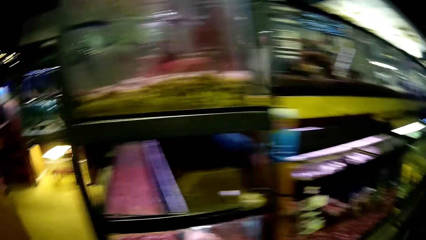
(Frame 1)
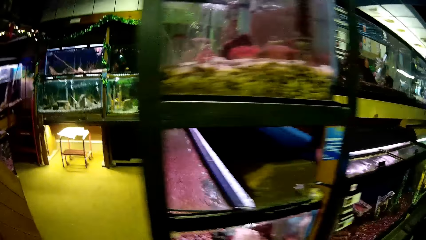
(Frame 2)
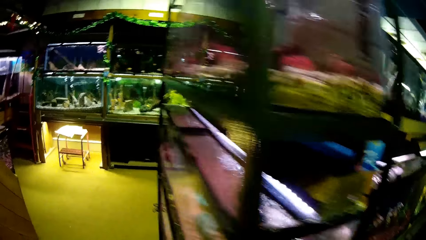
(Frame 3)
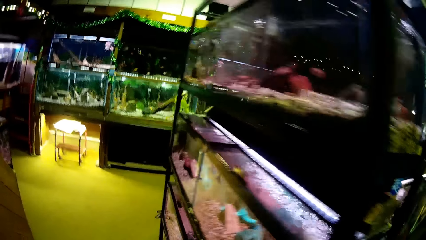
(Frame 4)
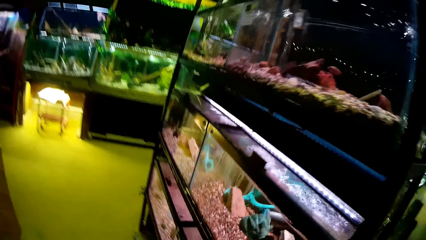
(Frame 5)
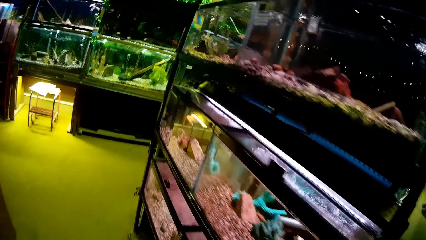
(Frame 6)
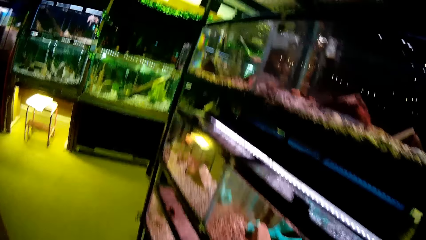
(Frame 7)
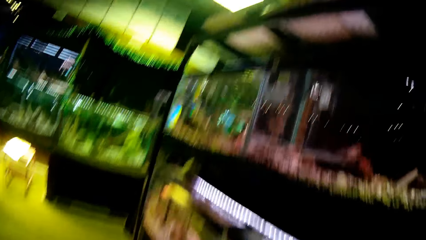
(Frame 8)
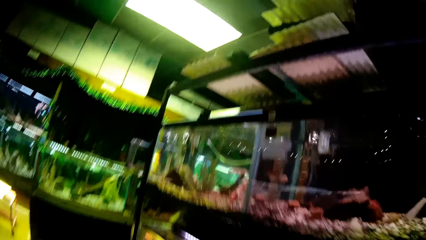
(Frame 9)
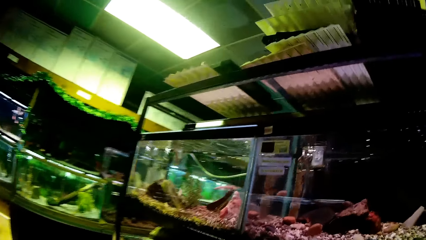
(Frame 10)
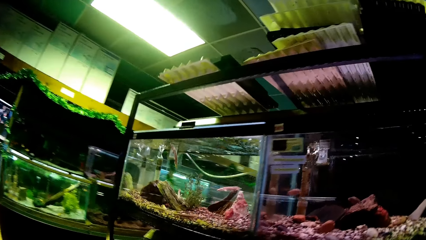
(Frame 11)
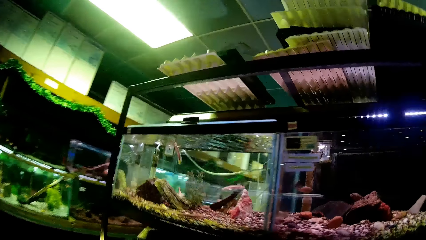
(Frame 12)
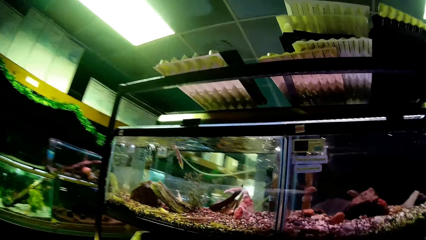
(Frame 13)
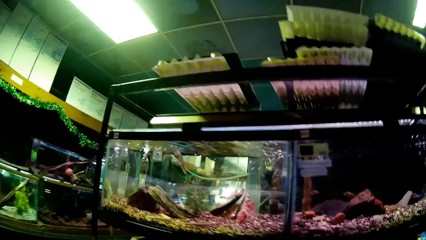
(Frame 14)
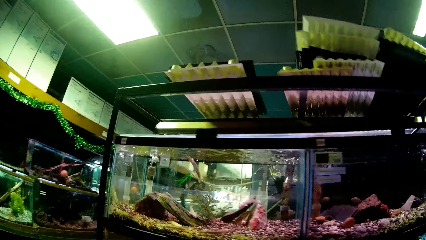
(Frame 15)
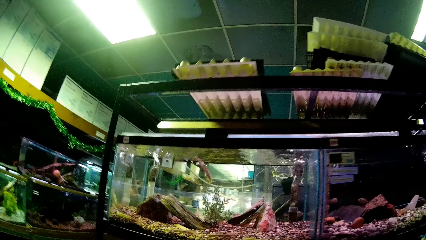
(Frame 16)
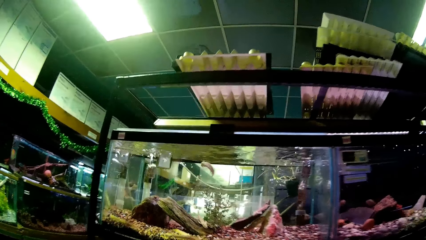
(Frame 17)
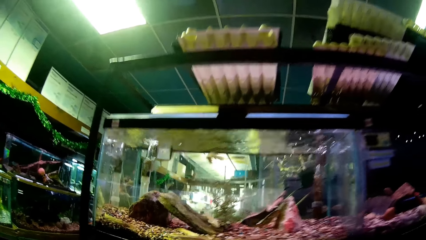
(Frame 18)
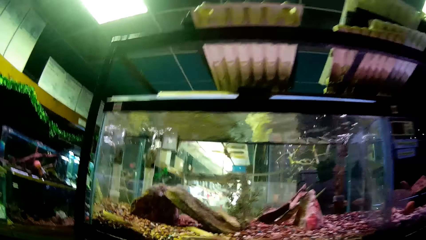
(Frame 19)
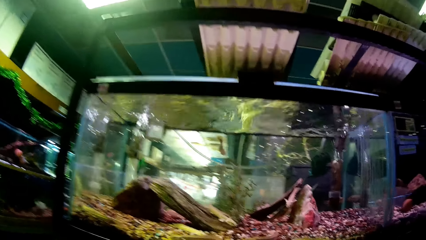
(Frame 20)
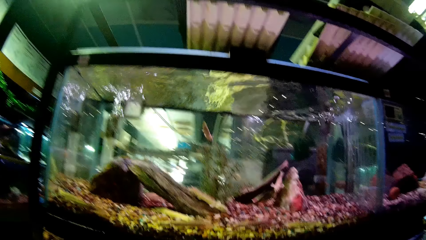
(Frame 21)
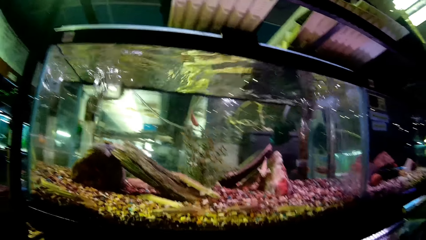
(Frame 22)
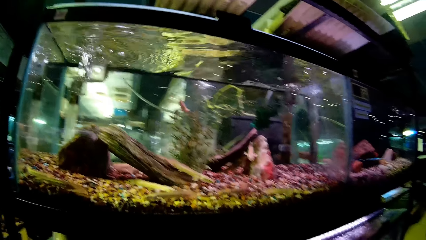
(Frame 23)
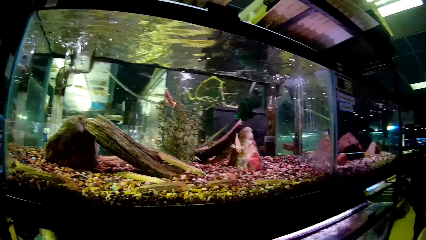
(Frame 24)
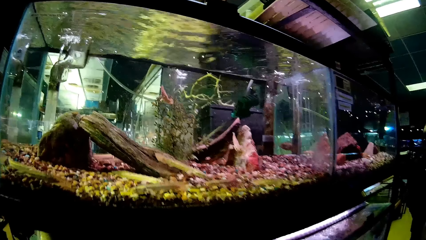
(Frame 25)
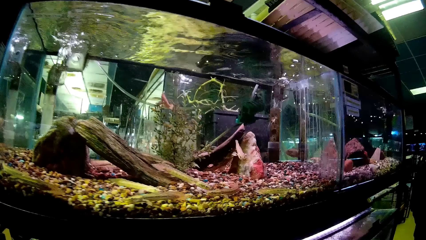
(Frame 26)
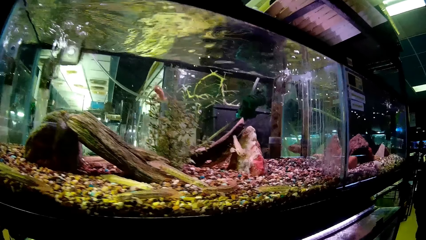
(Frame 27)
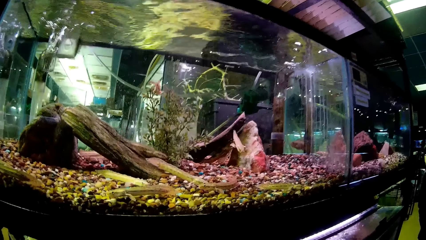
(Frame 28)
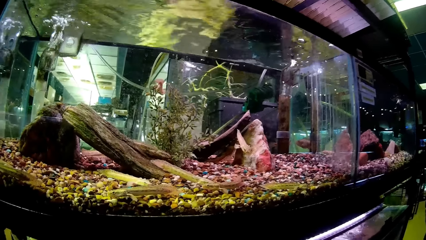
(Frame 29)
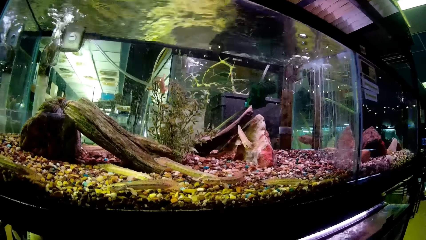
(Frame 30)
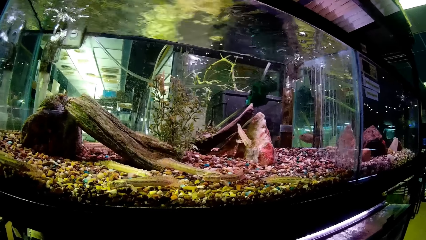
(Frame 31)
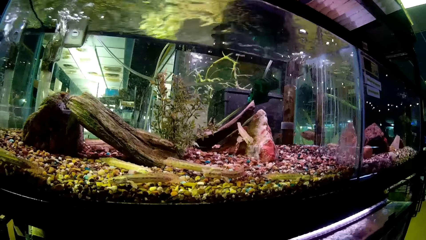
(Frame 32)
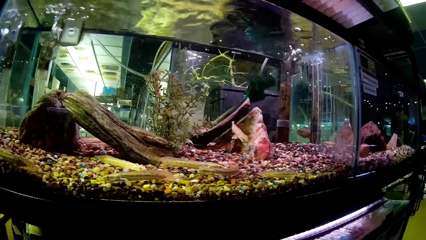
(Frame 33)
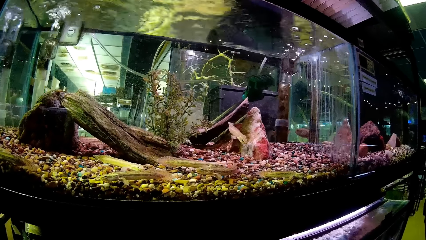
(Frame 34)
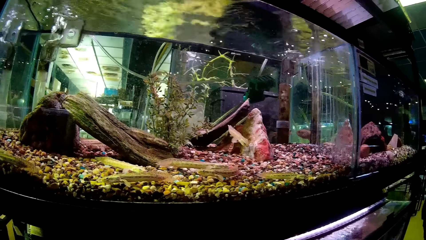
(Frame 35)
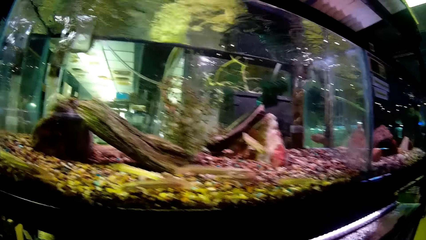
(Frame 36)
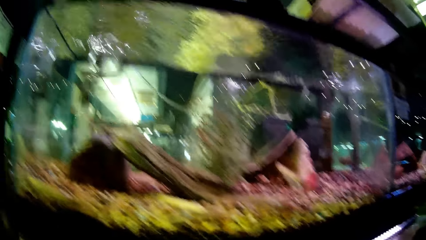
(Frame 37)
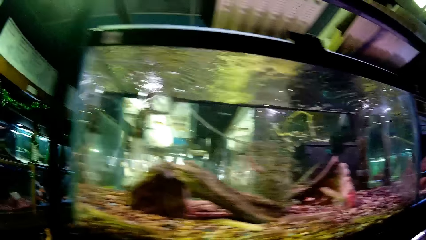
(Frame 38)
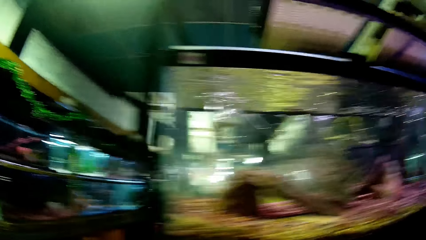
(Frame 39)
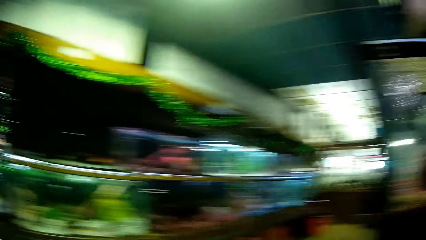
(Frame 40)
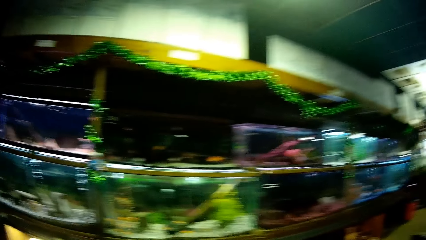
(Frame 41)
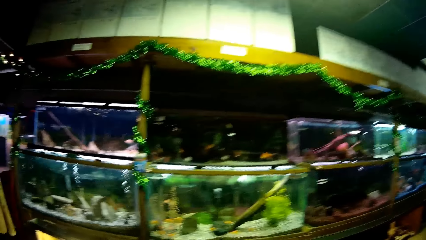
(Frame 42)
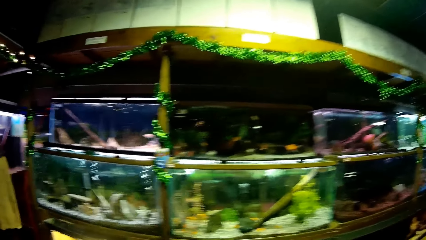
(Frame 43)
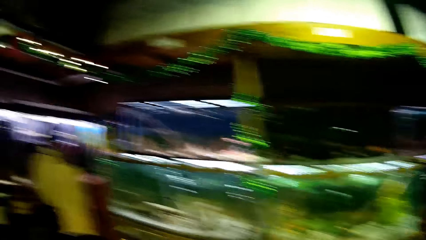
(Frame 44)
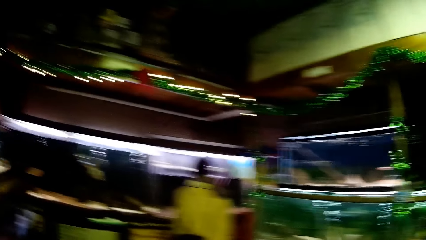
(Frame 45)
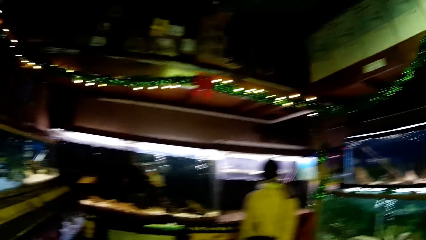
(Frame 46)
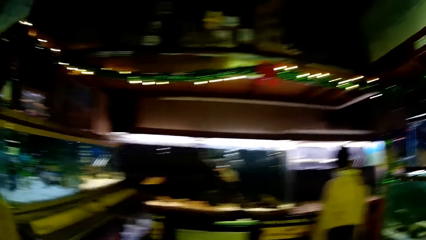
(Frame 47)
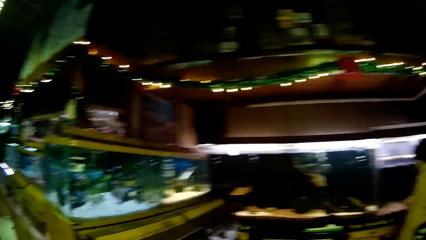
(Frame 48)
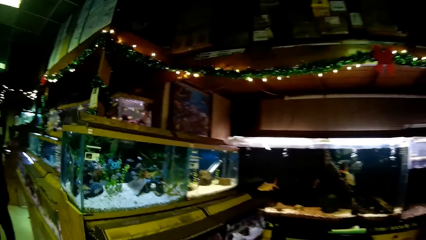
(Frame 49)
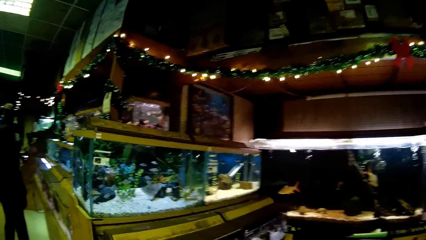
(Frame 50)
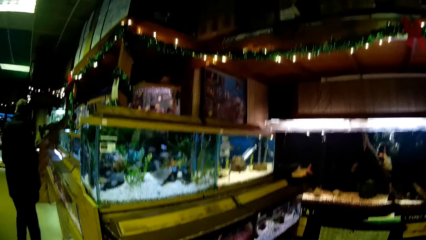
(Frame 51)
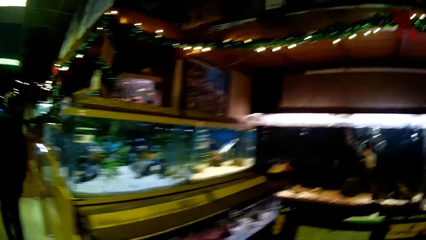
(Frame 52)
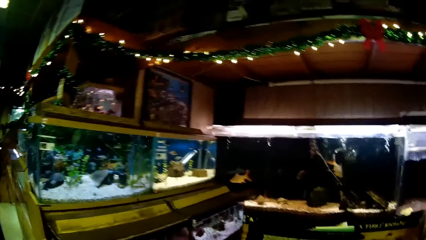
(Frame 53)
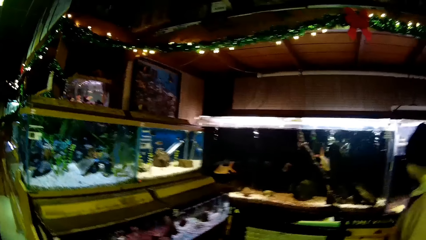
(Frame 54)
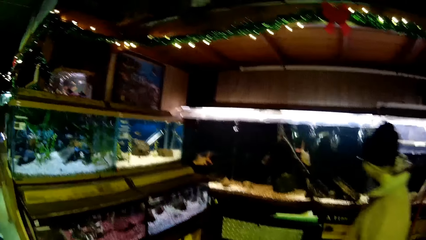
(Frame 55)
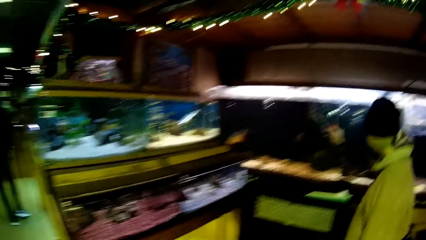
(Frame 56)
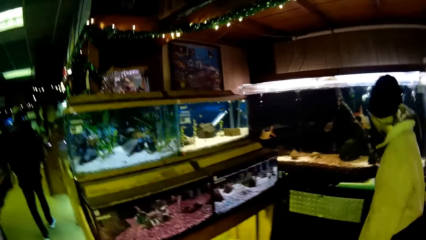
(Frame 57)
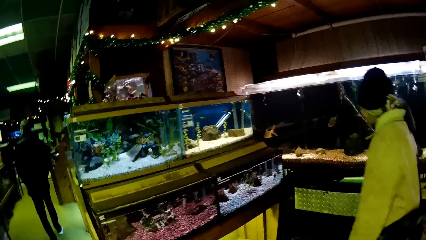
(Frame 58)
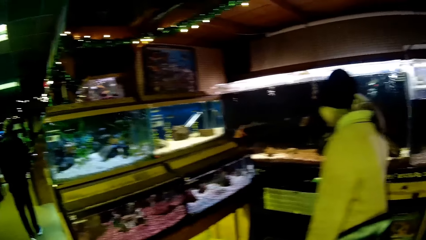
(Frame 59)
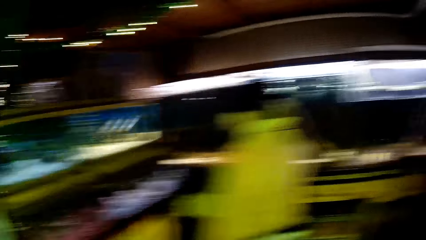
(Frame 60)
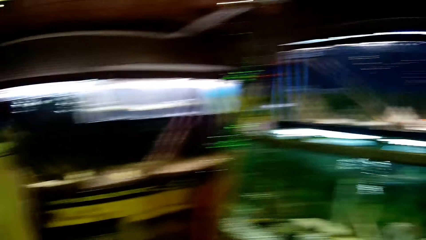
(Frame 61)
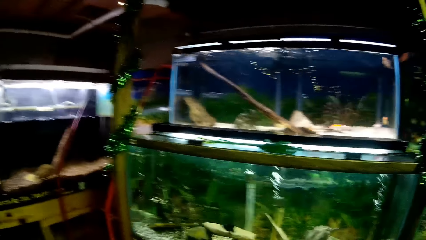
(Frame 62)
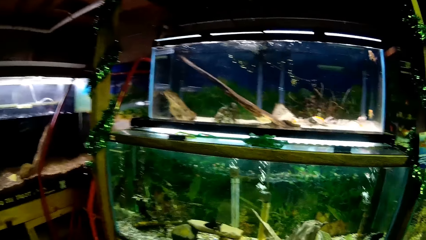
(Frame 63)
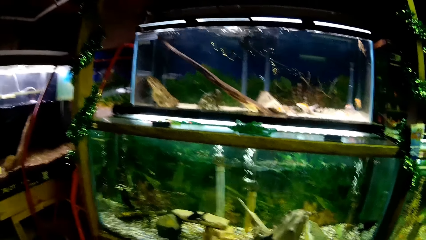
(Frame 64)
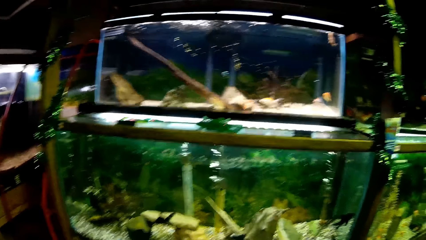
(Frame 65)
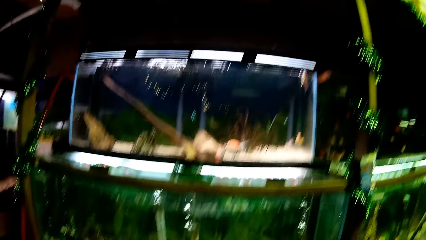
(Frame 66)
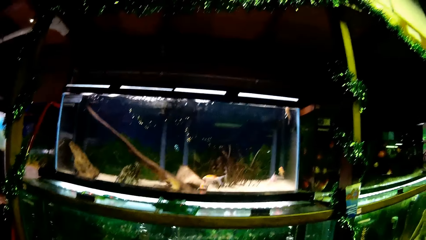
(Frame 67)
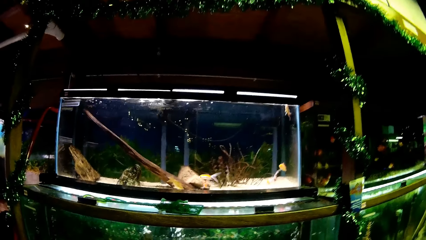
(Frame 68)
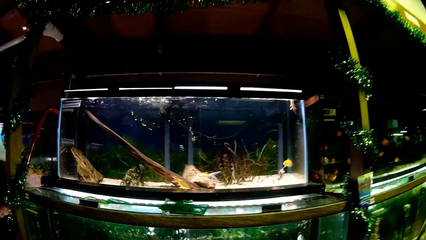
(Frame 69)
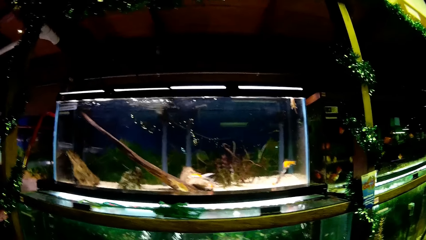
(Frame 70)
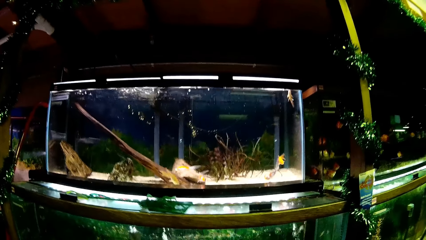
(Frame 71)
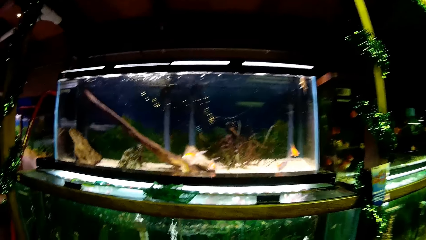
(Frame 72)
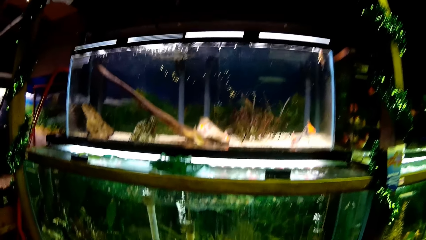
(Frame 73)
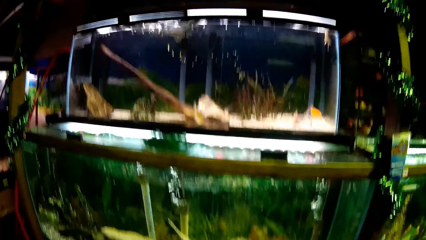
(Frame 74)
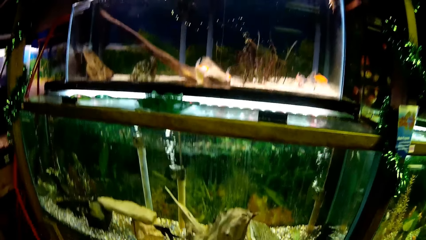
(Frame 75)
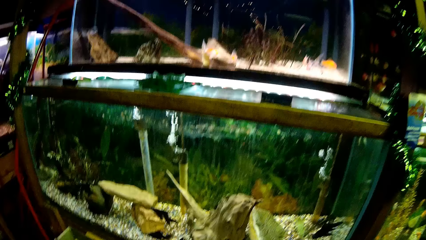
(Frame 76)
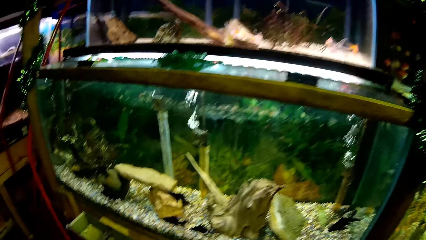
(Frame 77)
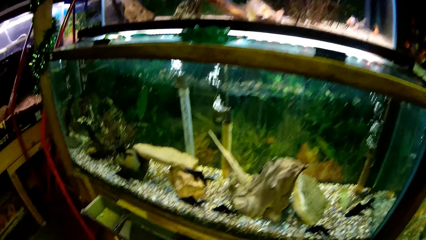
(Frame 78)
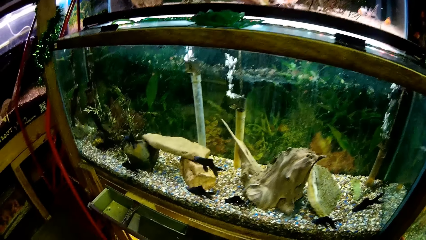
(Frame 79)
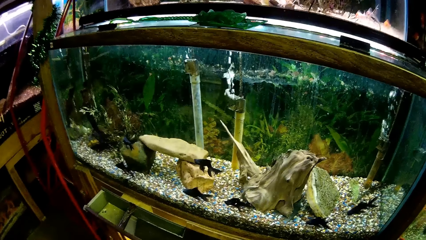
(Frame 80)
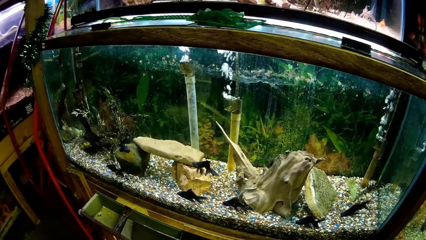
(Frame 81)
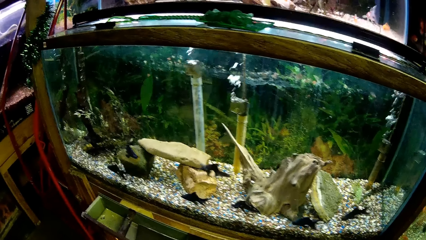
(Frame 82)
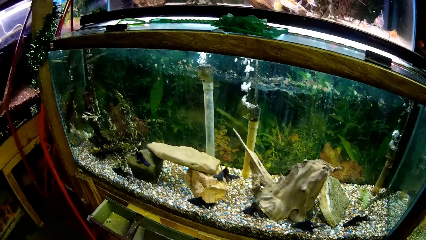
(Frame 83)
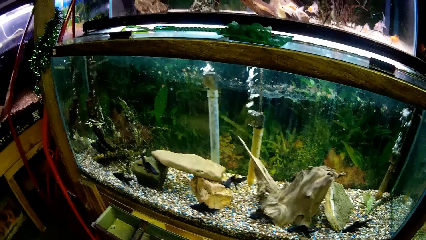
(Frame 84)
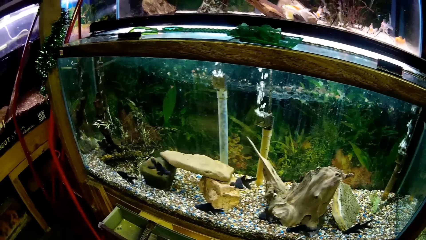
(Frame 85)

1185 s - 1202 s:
The camera wearer stares at aquatic animals in another glass transparent fish tank. They walk around the supermarket. A woman walks in front of the camera wearer. The woman stares at aquatic animals in a glass transparent fish tank. The camera wearer stares at aquatic animals in another glass transparent fish tank.
